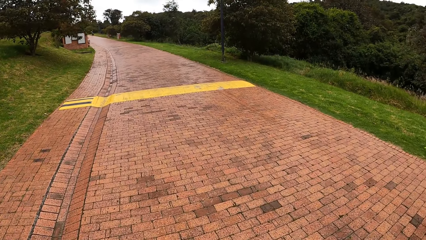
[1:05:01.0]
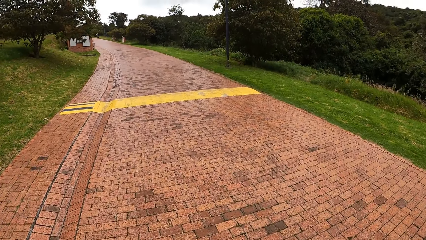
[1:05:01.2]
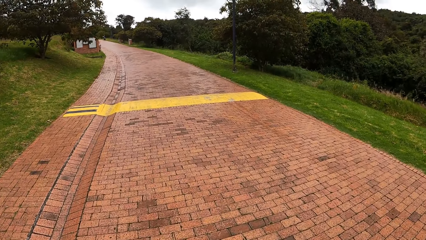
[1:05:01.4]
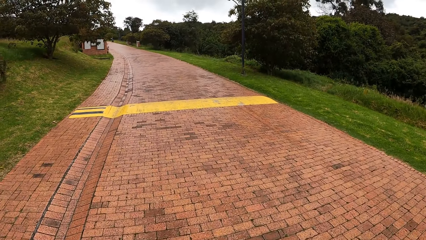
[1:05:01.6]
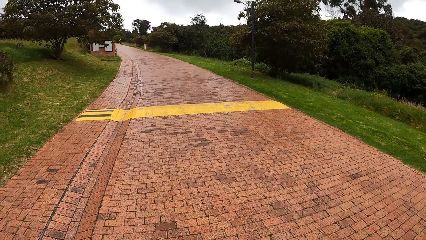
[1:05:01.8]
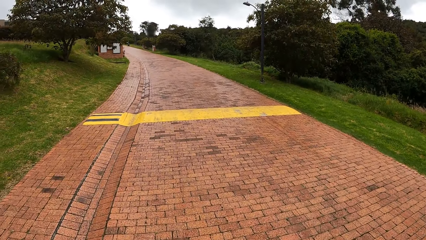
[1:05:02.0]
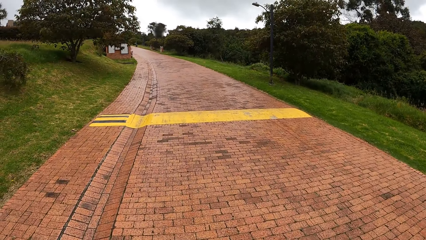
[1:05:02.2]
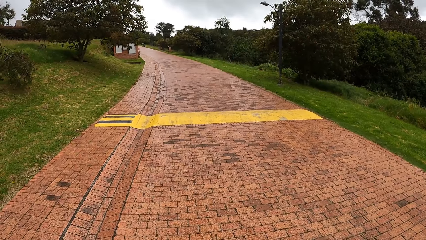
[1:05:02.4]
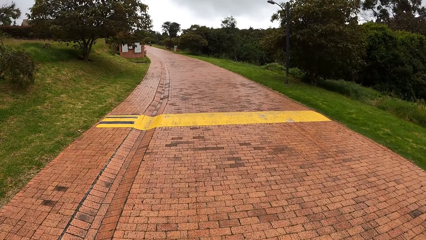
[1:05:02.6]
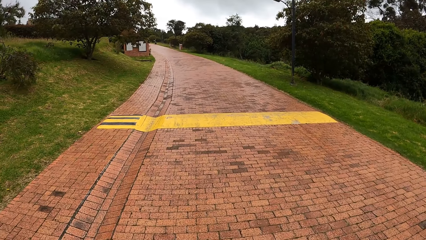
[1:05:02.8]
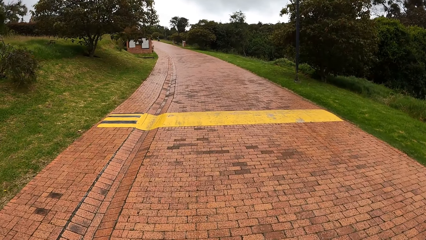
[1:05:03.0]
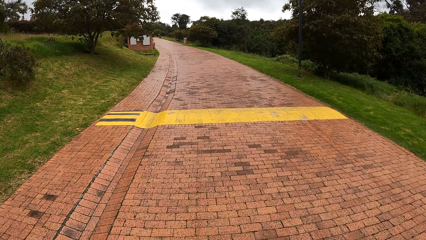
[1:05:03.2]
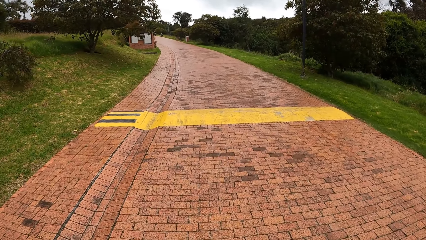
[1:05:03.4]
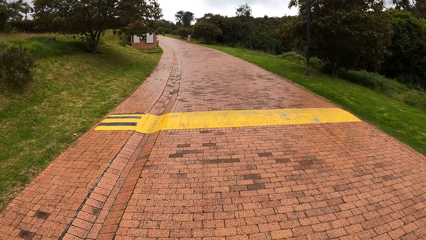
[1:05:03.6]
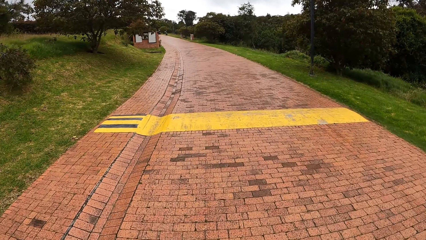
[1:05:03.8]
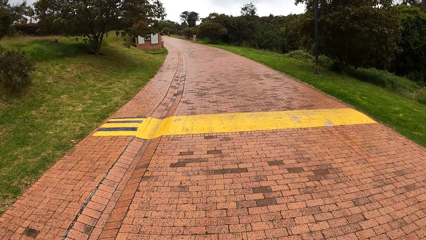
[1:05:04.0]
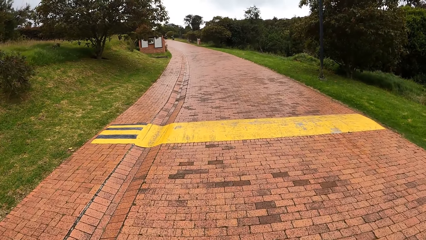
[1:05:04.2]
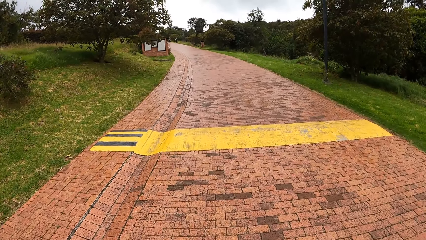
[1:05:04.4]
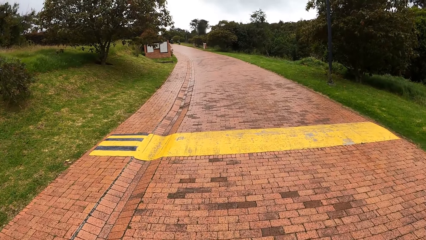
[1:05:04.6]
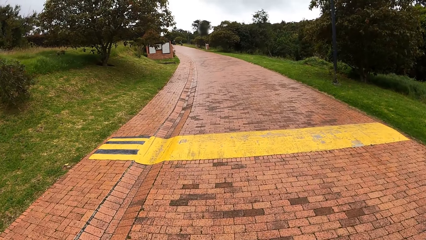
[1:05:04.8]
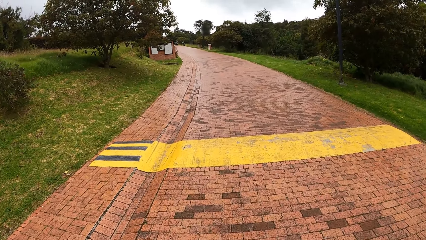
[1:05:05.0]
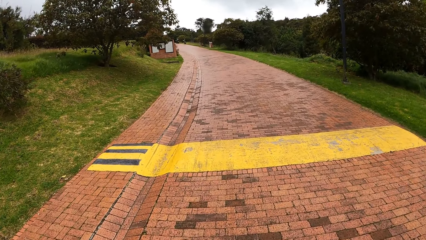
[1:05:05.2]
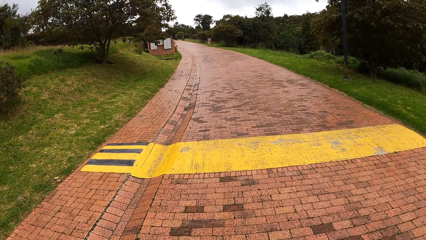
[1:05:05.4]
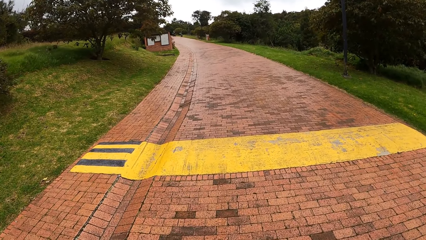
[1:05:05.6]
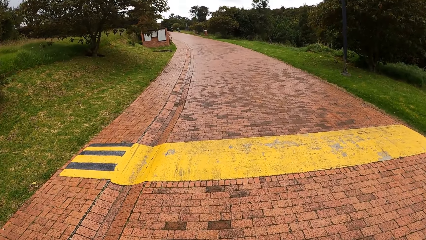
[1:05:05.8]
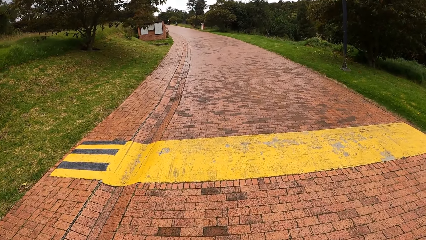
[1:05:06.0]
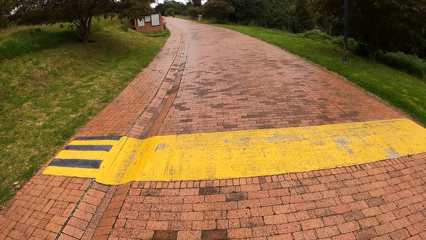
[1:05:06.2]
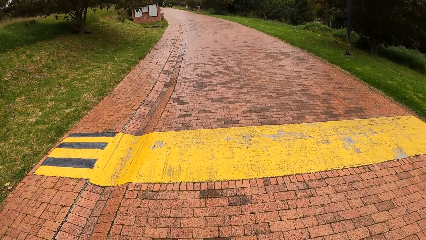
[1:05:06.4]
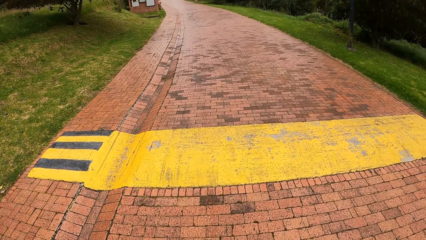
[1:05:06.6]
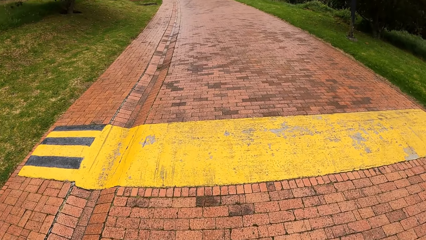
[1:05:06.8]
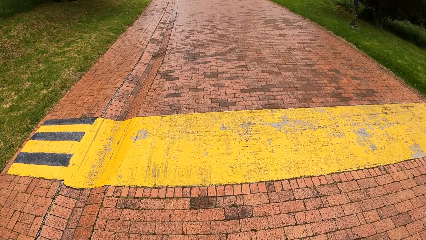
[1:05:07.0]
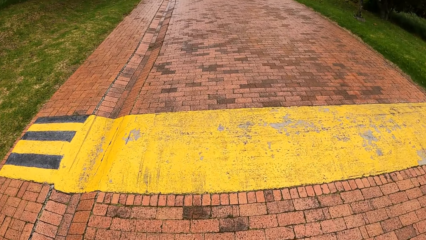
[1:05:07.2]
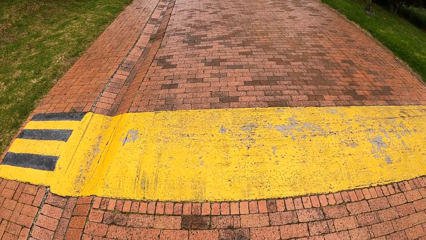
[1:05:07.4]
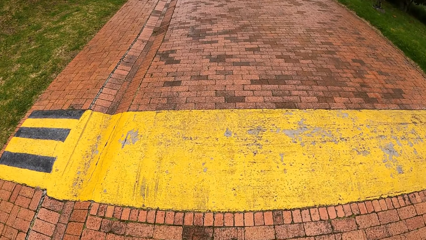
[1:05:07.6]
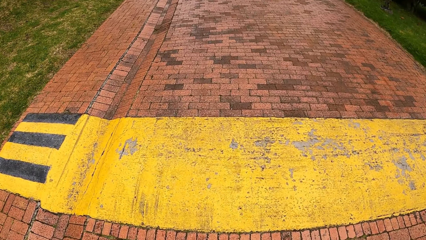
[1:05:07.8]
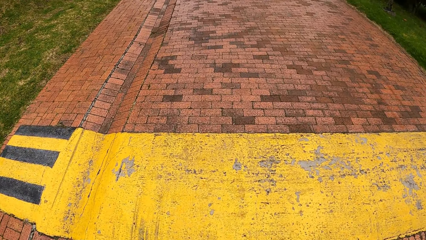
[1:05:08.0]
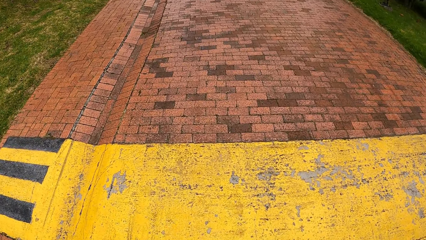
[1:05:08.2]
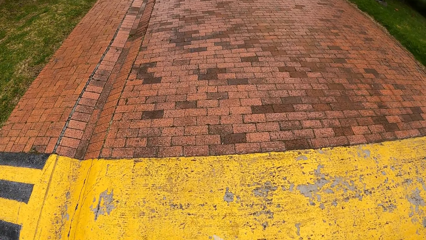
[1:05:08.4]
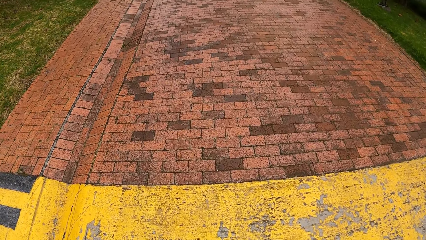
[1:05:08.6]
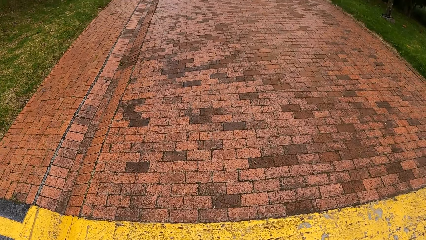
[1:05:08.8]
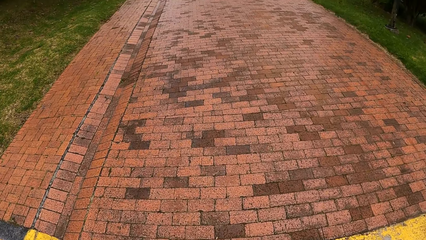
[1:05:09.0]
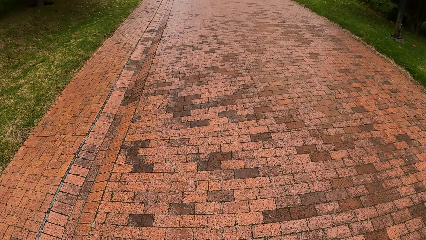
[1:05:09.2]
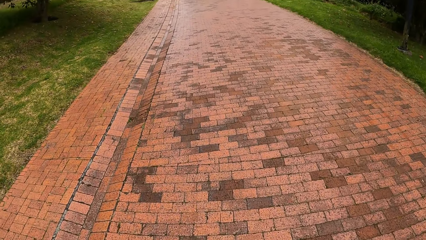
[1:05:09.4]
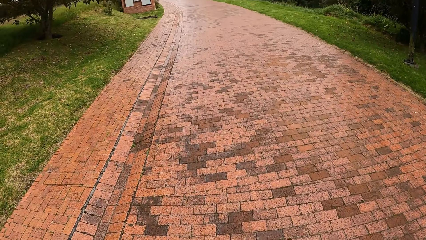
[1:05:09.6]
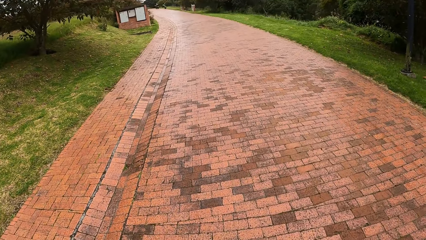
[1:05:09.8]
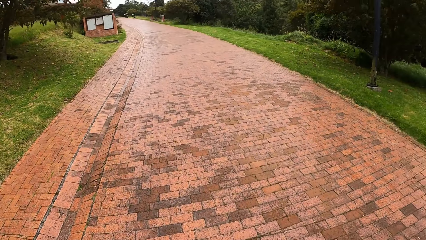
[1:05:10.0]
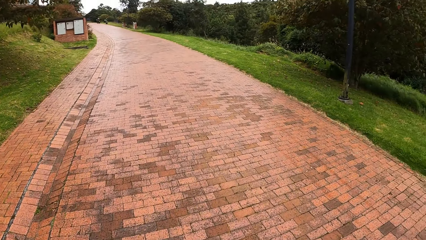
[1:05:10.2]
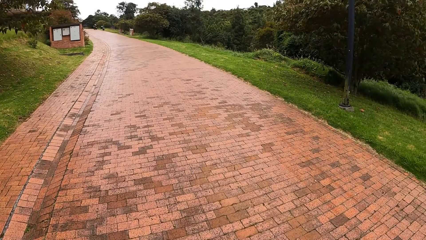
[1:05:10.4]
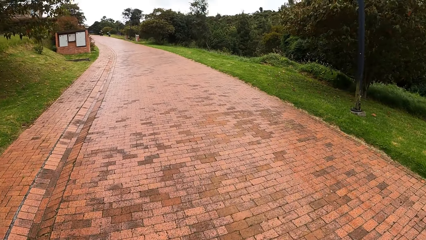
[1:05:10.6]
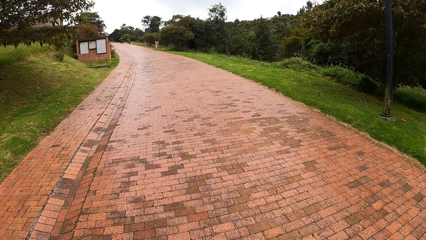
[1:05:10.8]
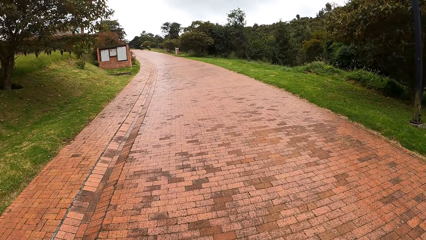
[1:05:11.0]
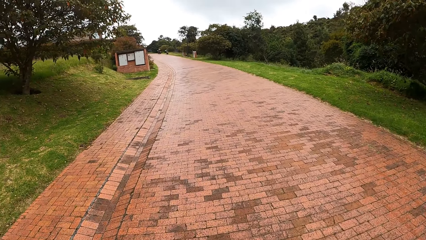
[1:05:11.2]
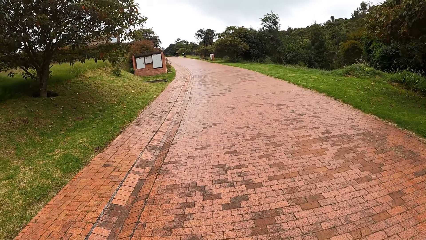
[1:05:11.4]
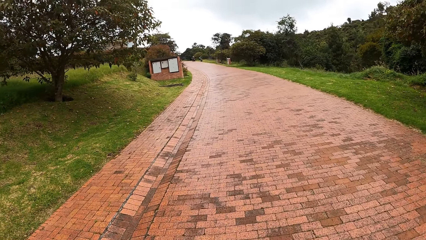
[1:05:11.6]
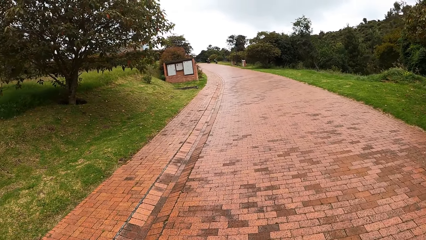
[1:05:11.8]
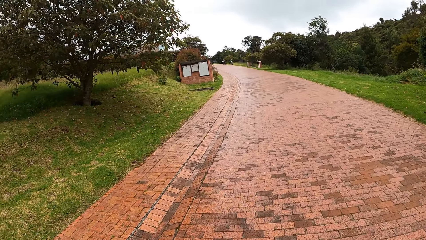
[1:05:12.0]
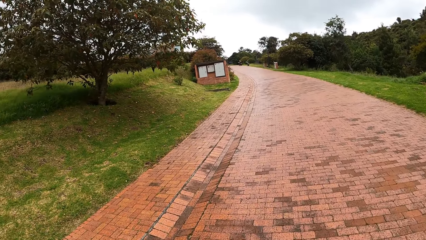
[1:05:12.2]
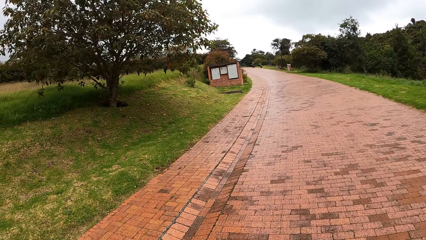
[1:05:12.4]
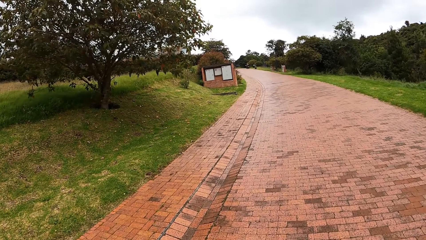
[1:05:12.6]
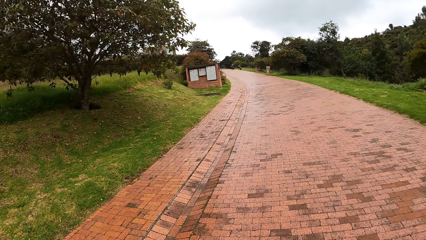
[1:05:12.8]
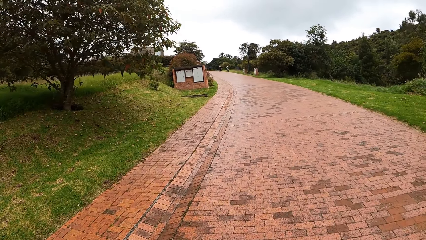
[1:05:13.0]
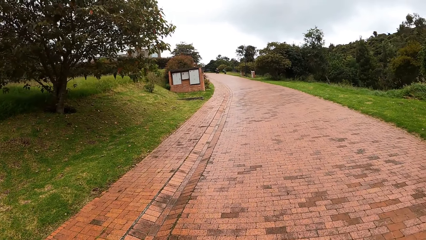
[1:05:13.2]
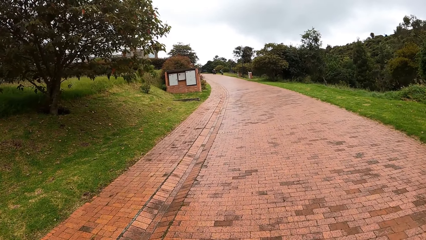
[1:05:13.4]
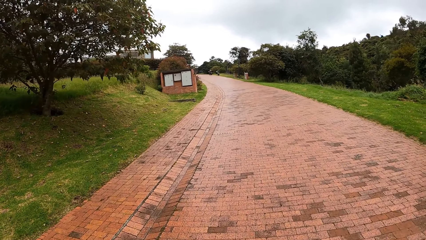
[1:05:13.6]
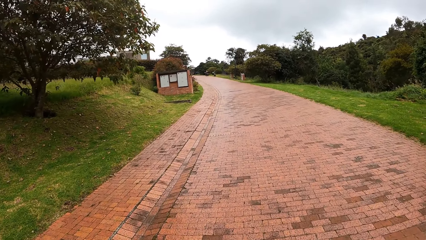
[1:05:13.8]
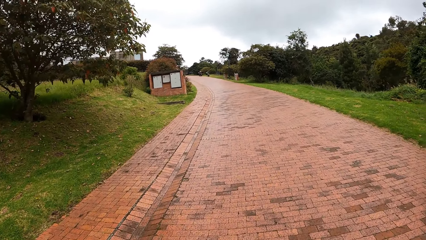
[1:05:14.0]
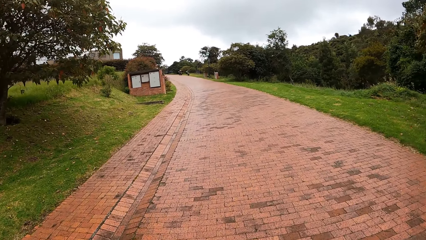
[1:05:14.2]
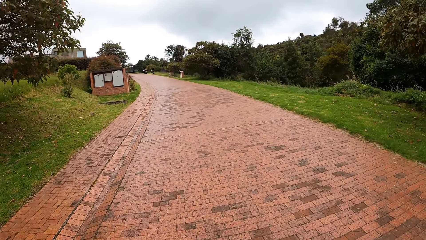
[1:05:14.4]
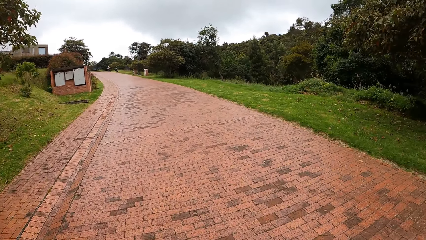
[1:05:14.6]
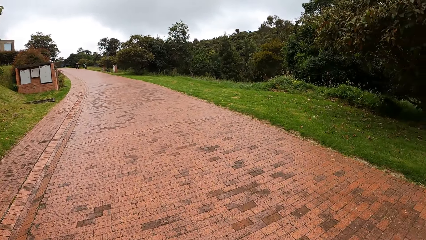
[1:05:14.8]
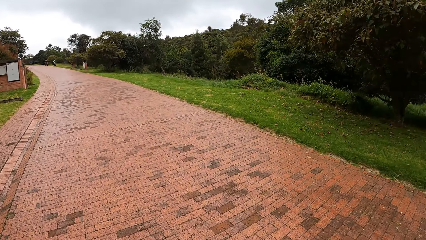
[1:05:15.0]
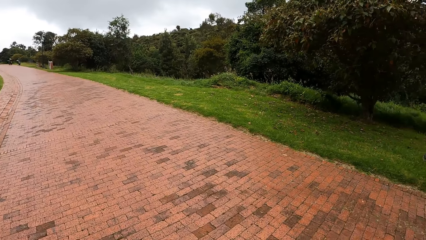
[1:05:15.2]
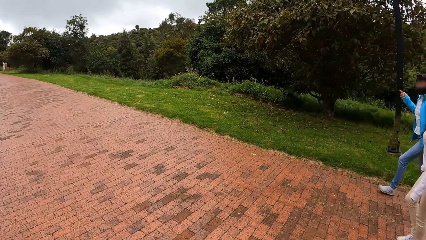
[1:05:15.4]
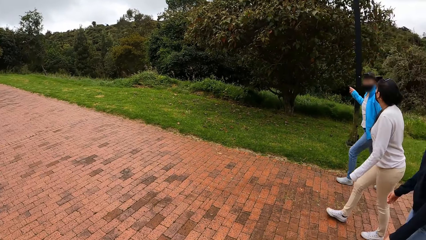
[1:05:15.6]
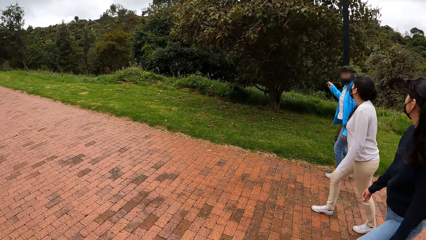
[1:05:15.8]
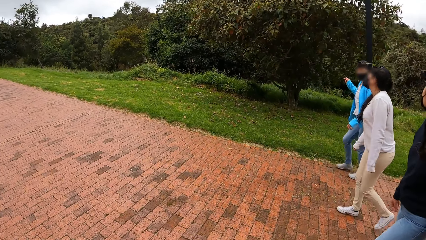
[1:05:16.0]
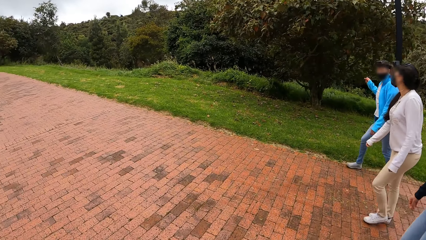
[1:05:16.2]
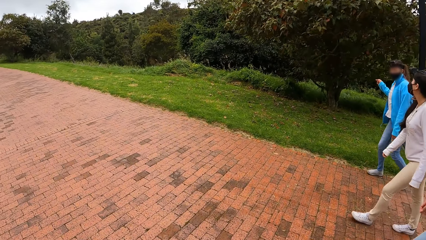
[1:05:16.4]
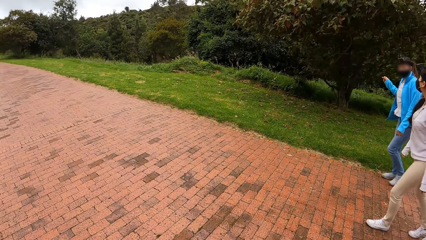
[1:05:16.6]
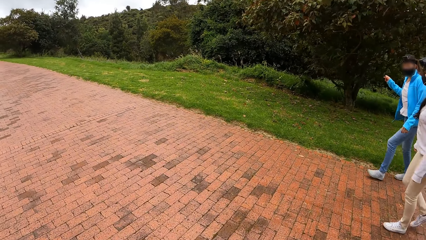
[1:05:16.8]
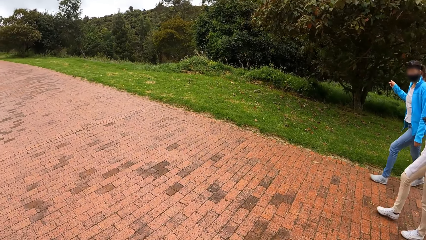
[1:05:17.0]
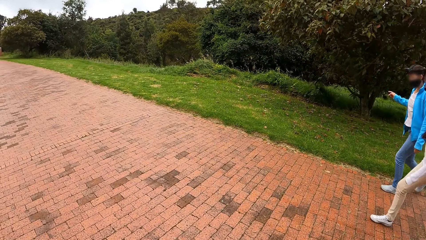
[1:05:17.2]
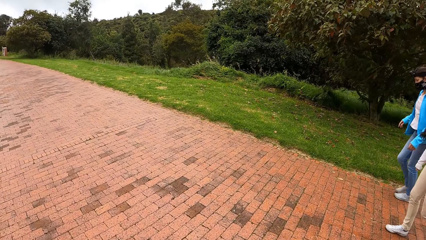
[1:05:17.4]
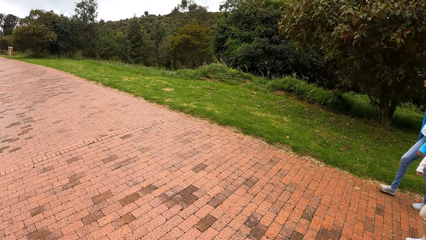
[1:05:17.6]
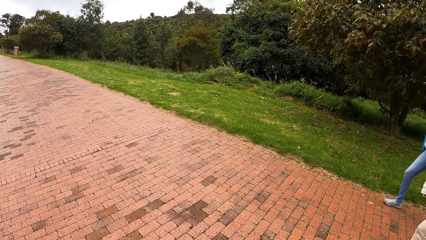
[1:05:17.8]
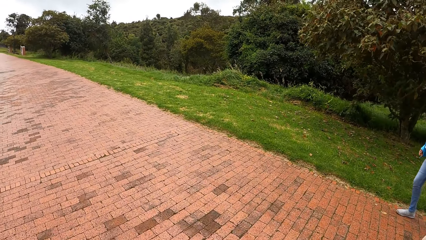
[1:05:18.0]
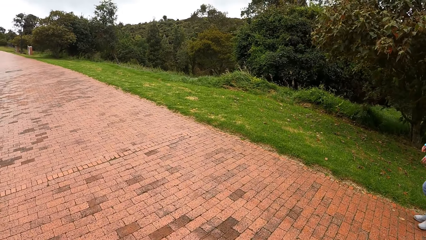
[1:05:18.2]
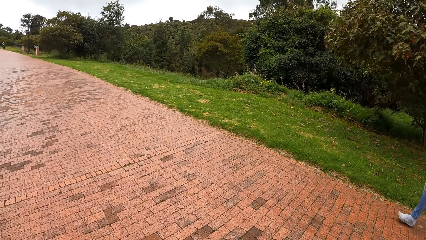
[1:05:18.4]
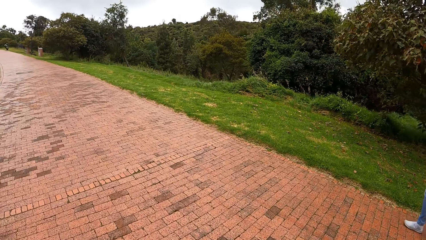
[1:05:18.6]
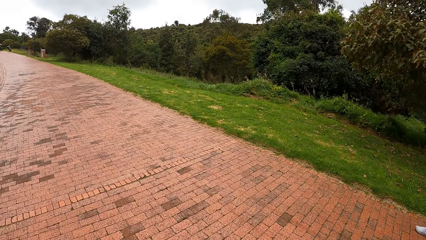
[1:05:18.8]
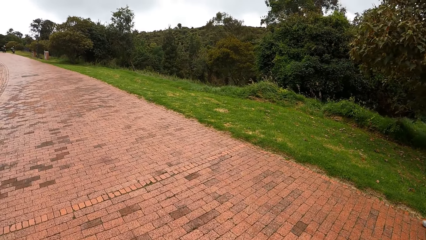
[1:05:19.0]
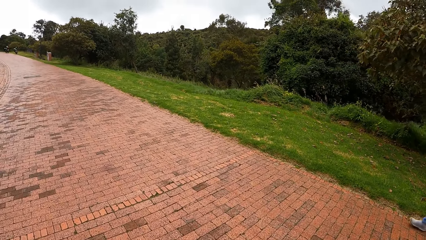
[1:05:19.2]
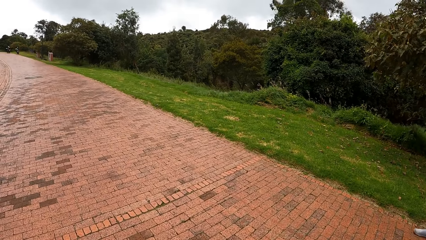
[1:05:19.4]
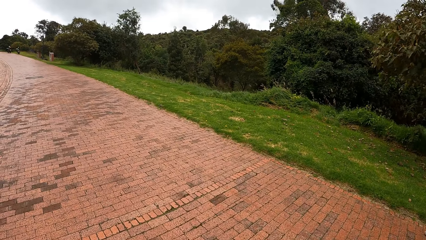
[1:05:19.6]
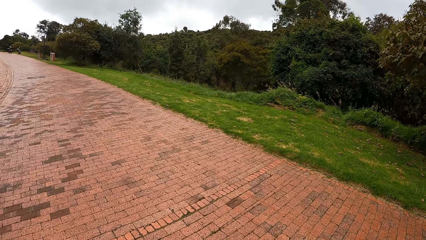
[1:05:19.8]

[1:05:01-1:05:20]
The camera wearer walks at the sidewalk. They look at a woman, another woman, and a third woman on the road.
